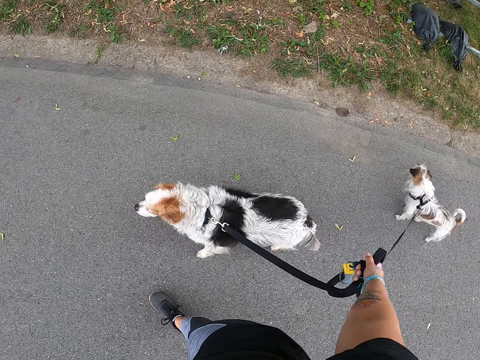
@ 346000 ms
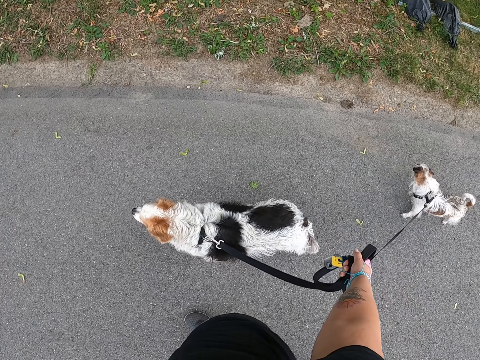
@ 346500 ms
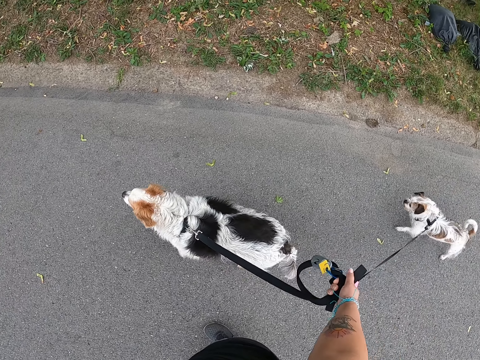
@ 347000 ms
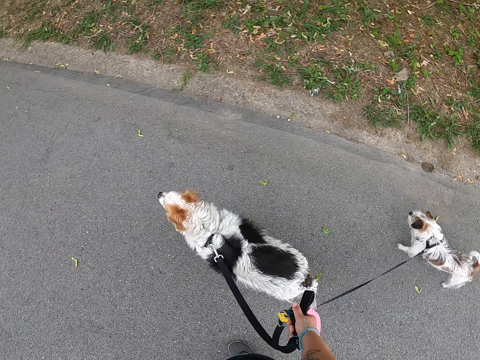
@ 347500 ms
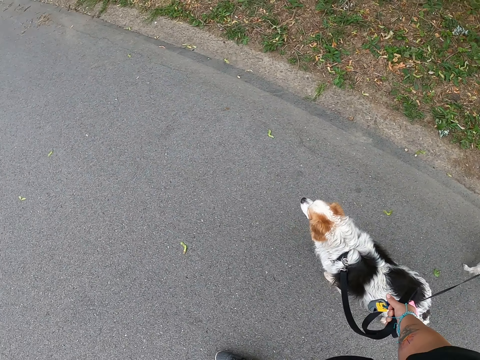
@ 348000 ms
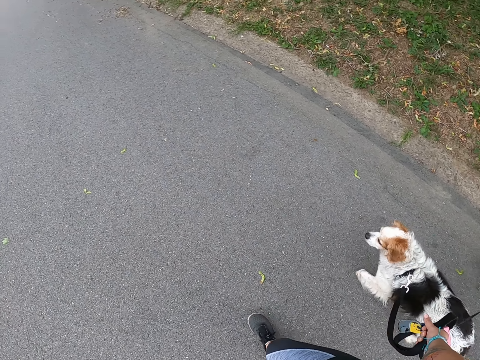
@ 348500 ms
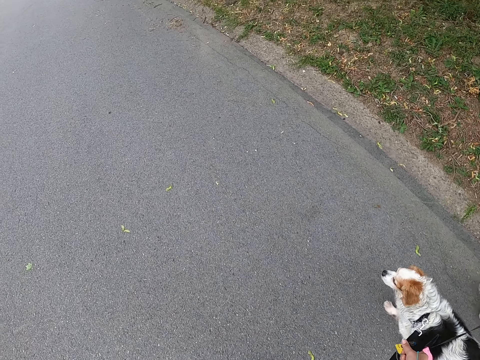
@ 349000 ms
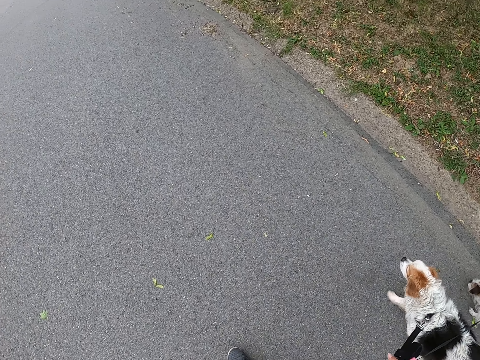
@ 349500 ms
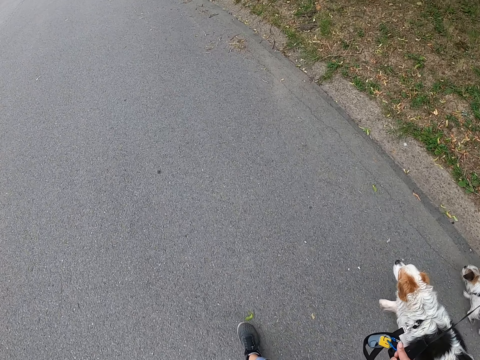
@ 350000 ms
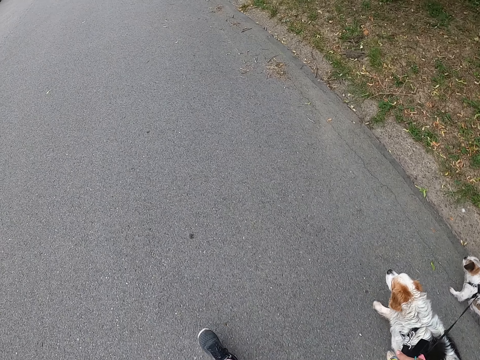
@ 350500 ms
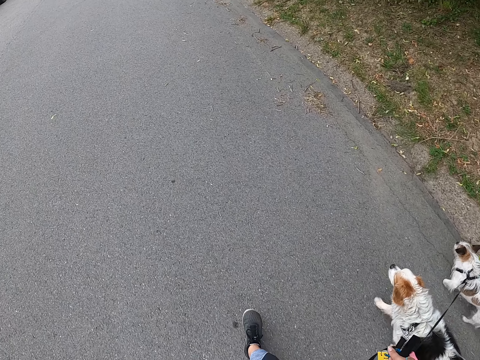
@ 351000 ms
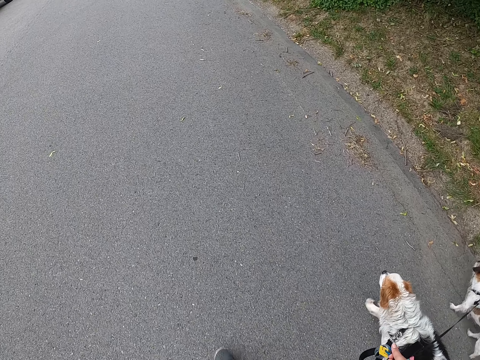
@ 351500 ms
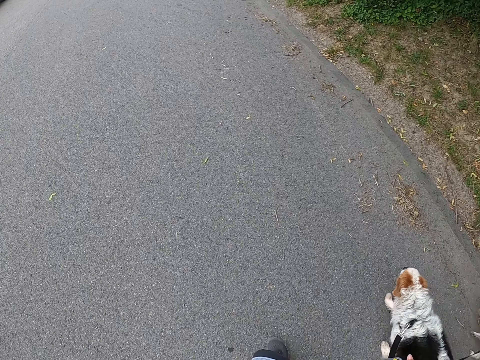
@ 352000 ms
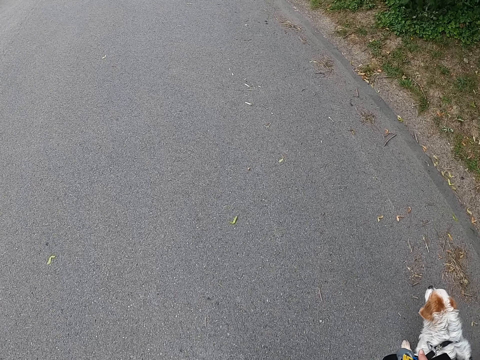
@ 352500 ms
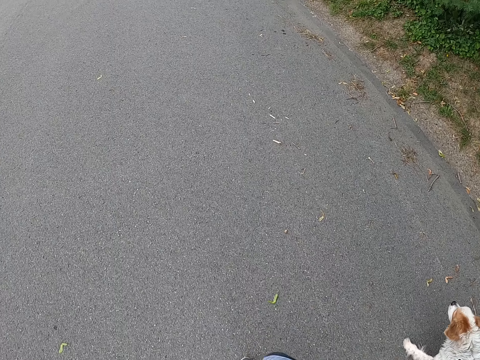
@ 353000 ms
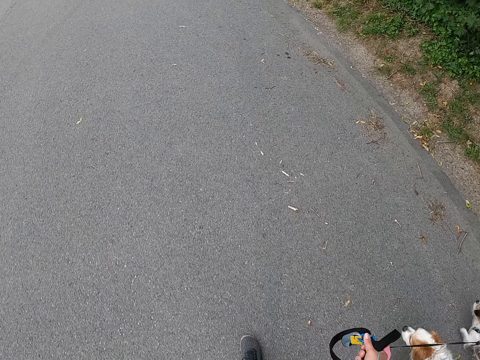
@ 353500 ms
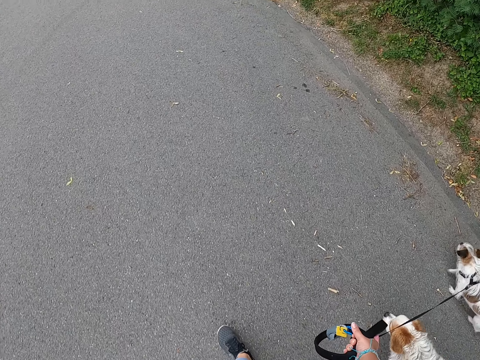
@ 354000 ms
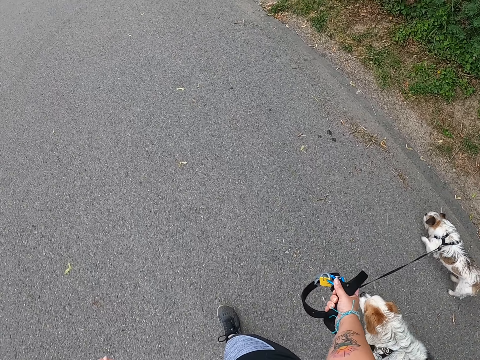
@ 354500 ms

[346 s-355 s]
The camera wearer continues walking the dogs on the road.

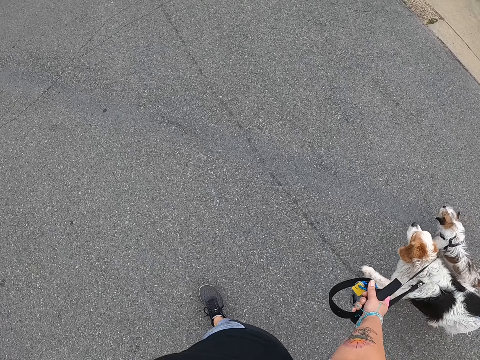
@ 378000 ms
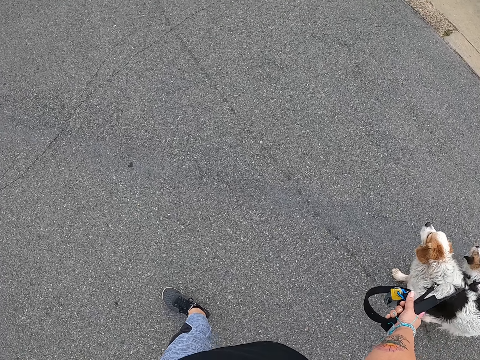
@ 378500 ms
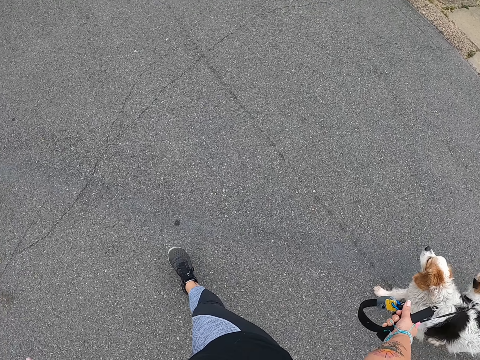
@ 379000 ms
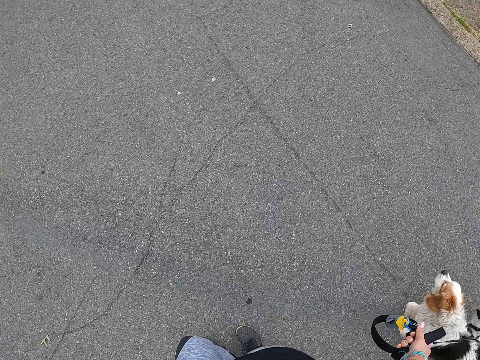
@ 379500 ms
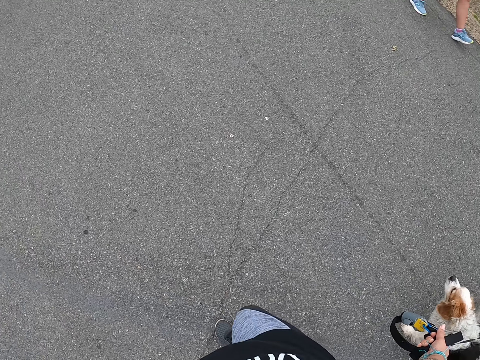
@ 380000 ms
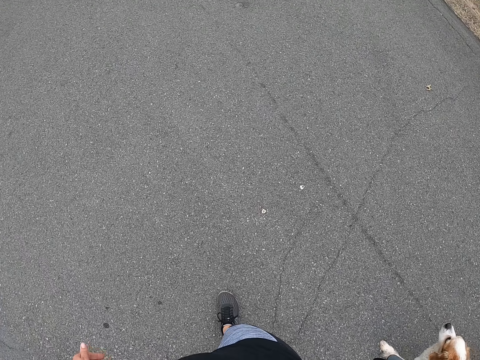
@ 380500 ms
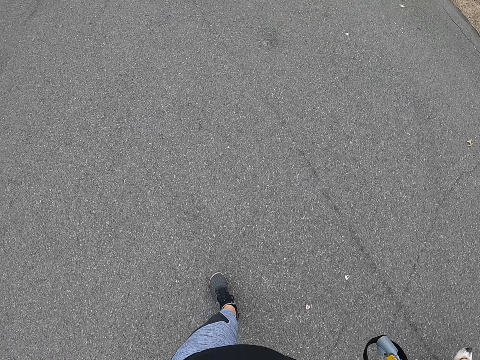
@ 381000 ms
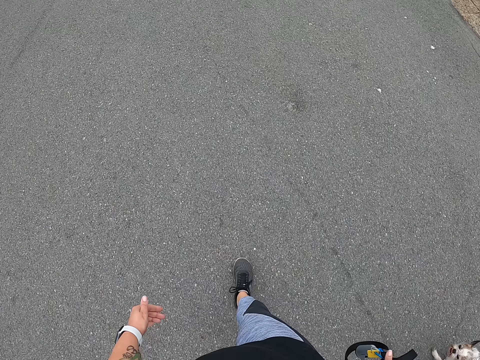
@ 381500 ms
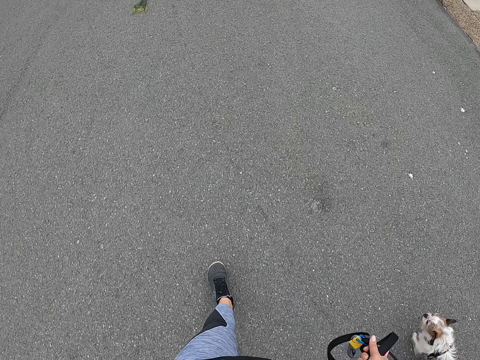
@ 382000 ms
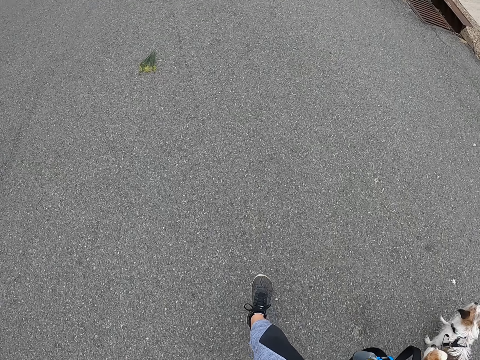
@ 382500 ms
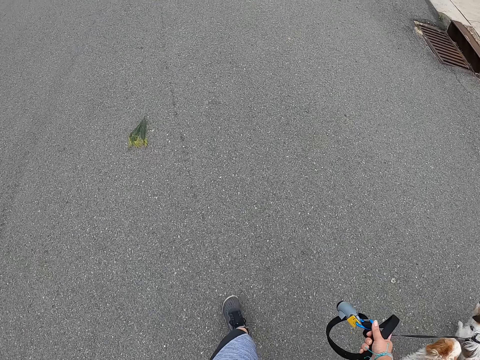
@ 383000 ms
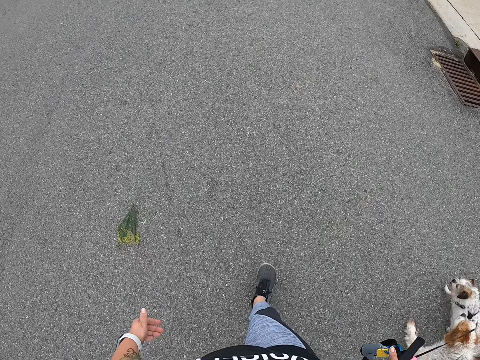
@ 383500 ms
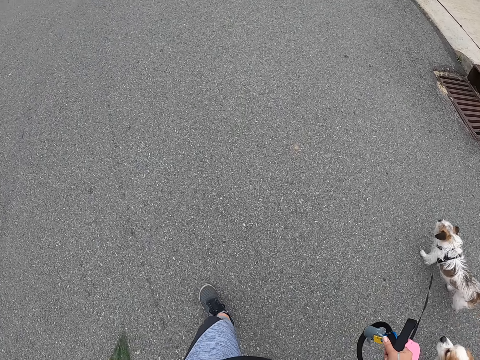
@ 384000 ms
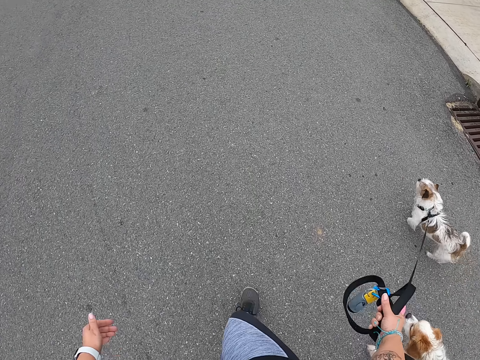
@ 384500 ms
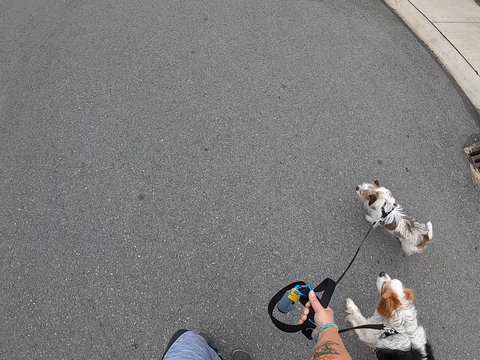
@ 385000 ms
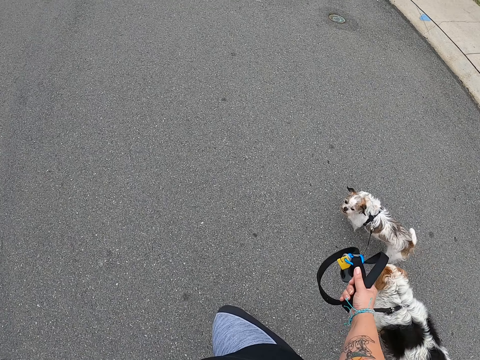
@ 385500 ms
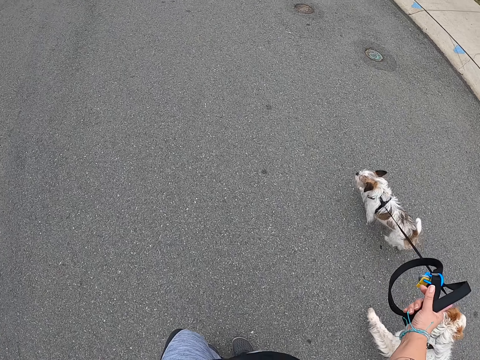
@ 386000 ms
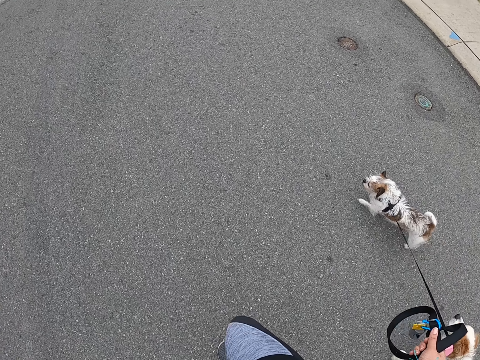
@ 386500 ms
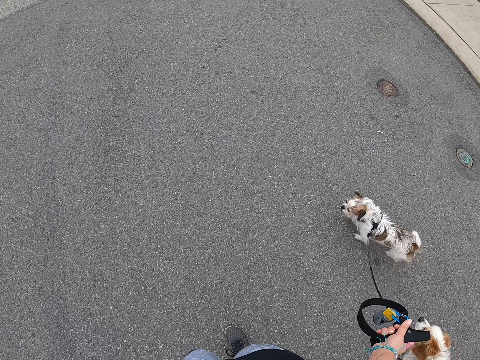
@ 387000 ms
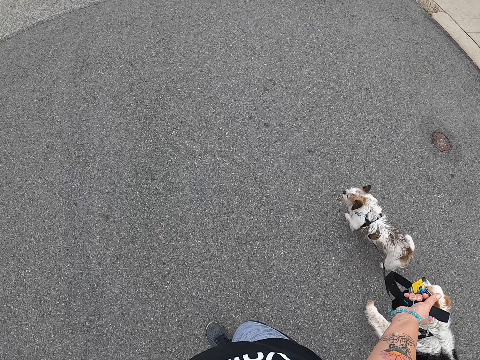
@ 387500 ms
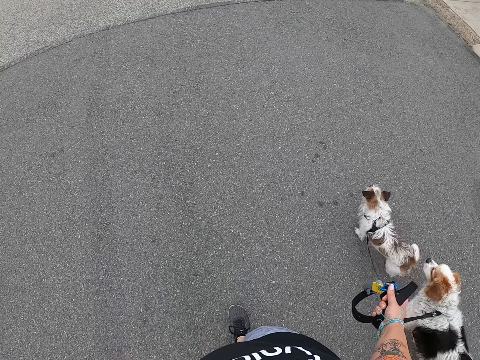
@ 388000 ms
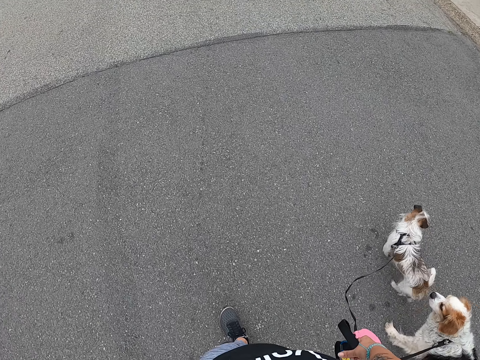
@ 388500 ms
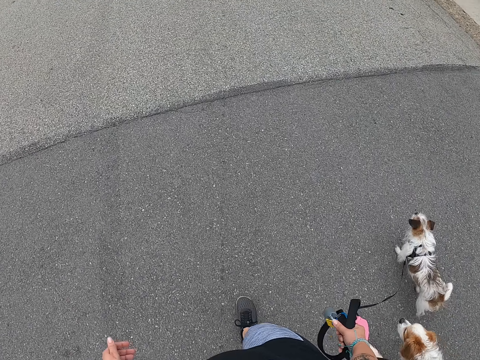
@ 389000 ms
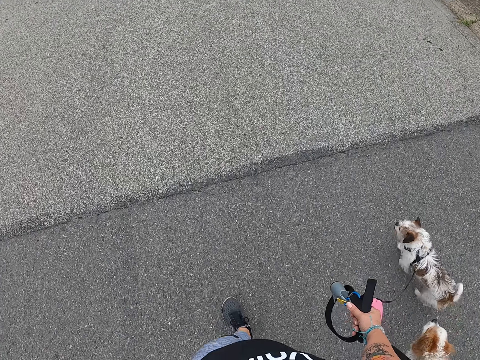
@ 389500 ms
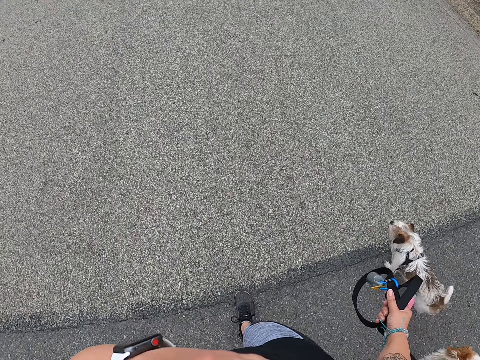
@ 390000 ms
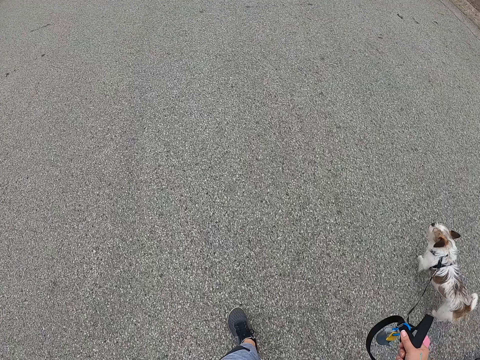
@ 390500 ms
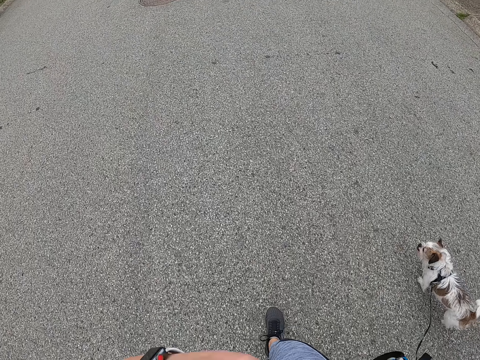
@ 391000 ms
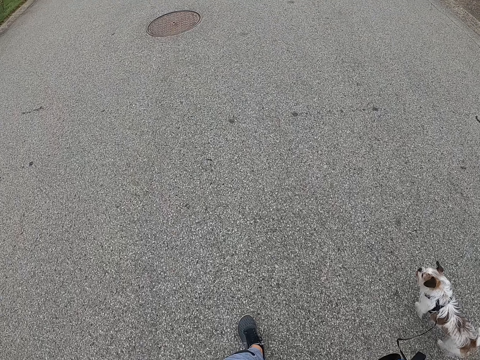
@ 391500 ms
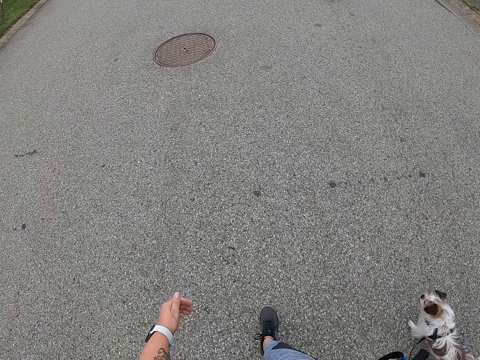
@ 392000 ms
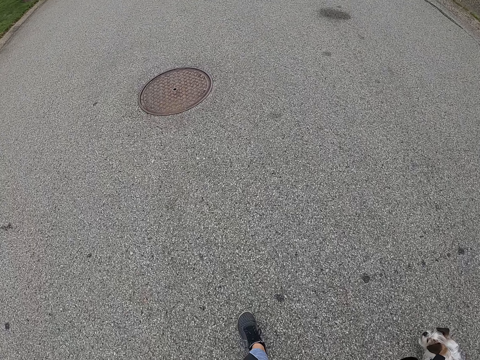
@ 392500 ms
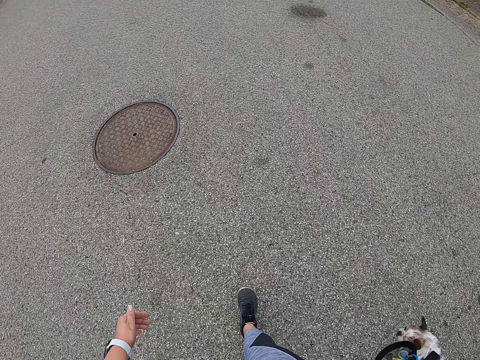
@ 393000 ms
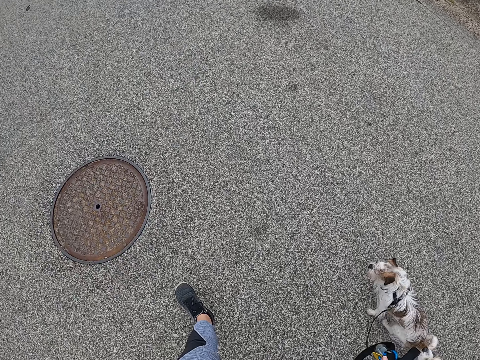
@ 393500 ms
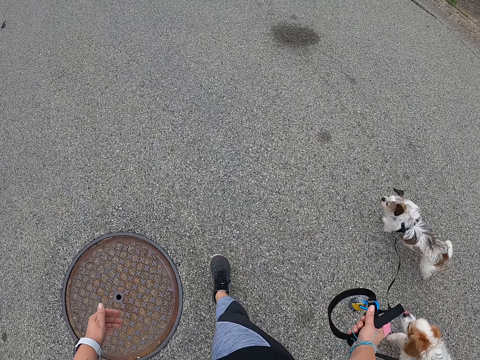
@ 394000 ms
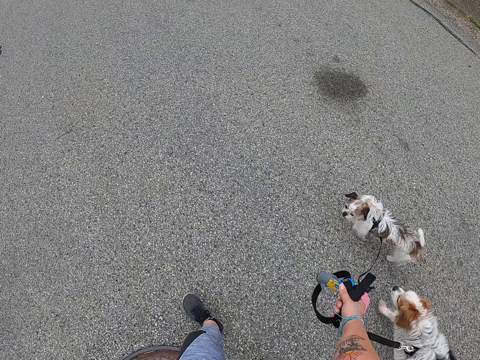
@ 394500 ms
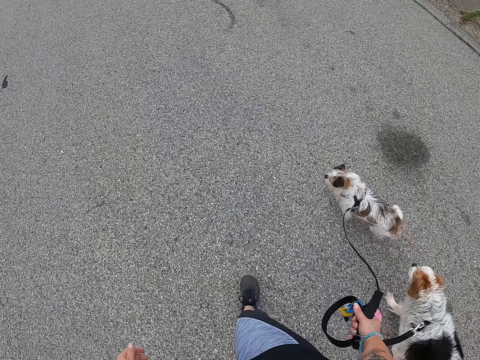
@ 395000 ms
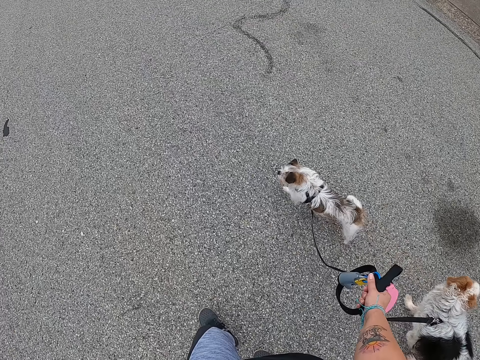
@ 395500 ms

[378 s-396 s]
A man walks past the camera wearer. The camera wearer continues walking the dogs on the road. She lifts the leashes with her right hand. She walks the dogs.
